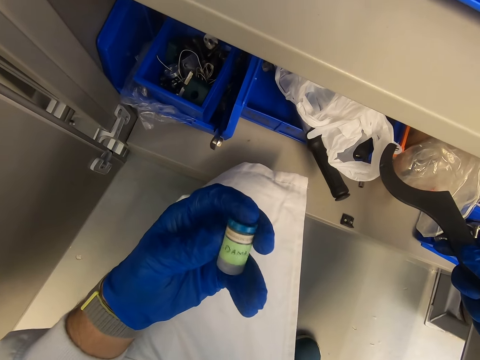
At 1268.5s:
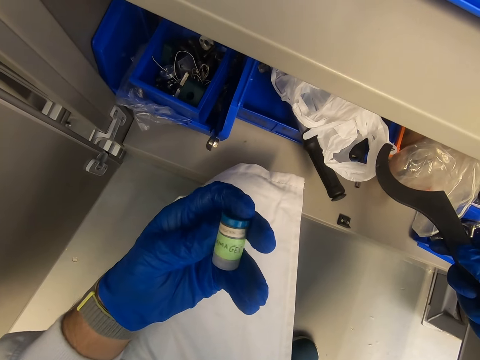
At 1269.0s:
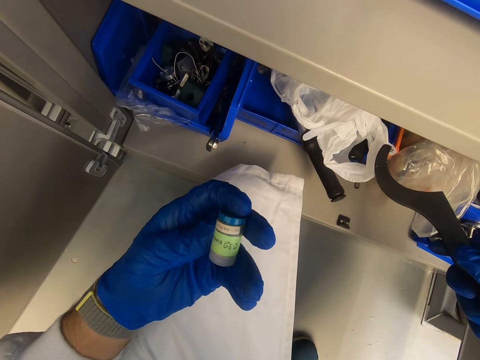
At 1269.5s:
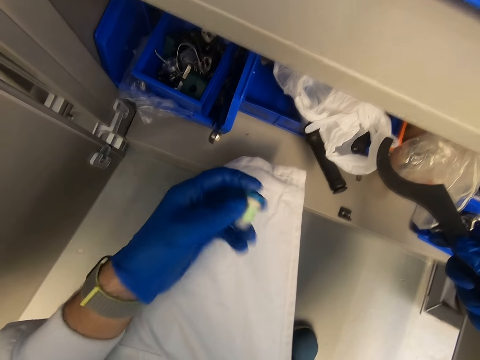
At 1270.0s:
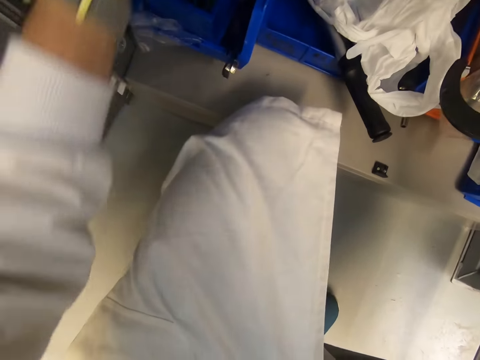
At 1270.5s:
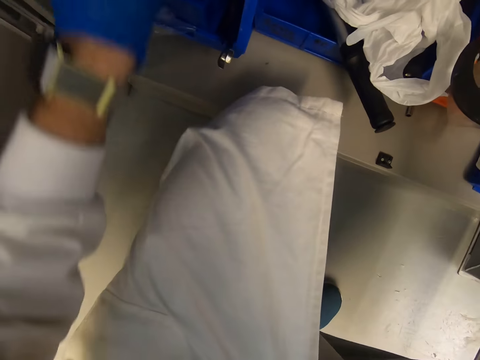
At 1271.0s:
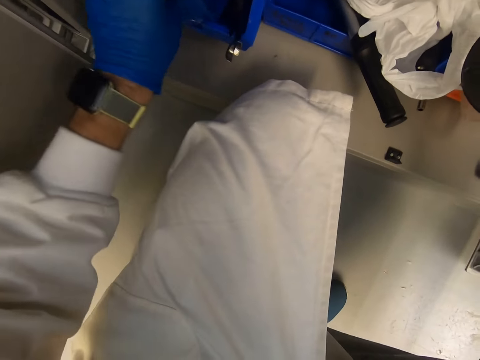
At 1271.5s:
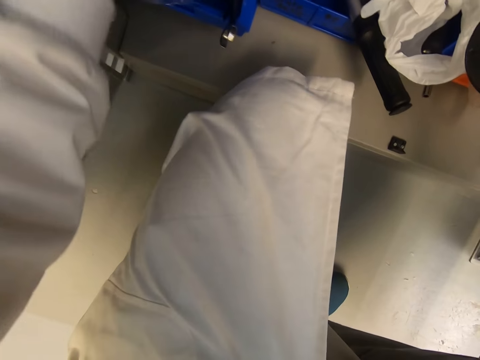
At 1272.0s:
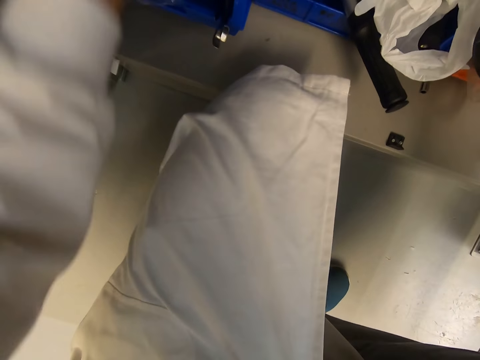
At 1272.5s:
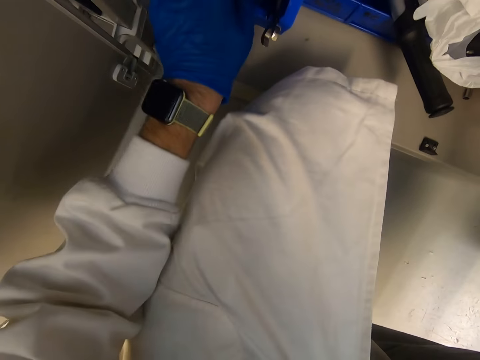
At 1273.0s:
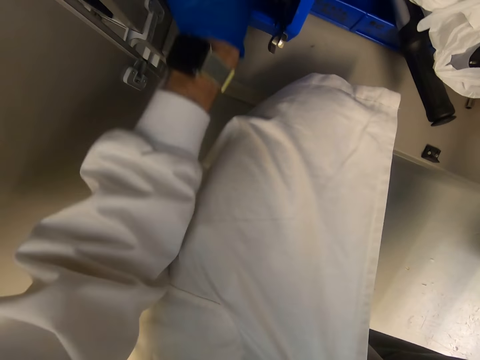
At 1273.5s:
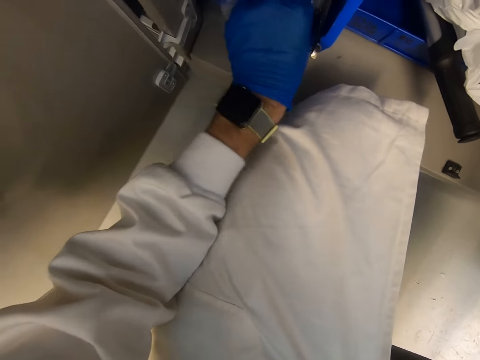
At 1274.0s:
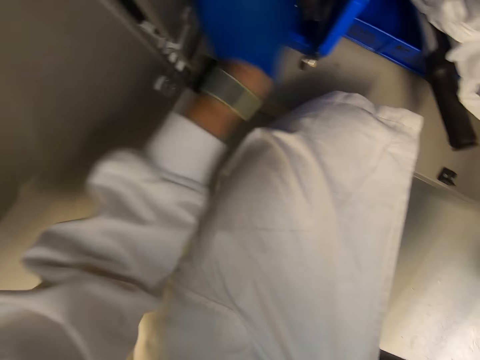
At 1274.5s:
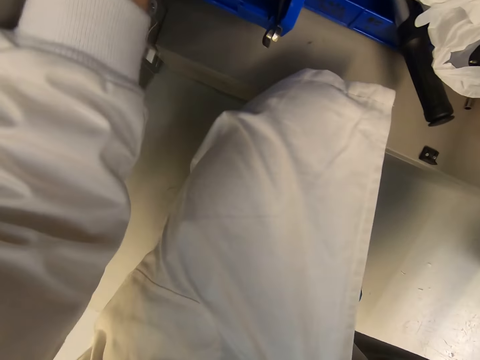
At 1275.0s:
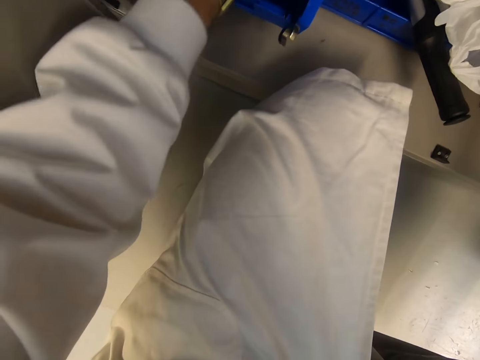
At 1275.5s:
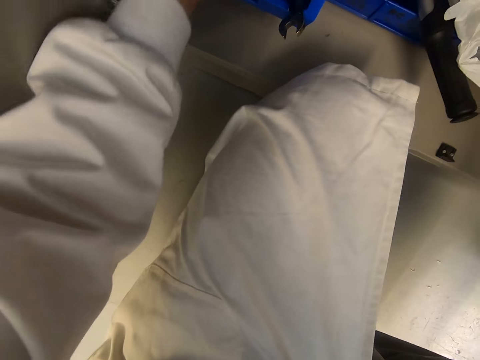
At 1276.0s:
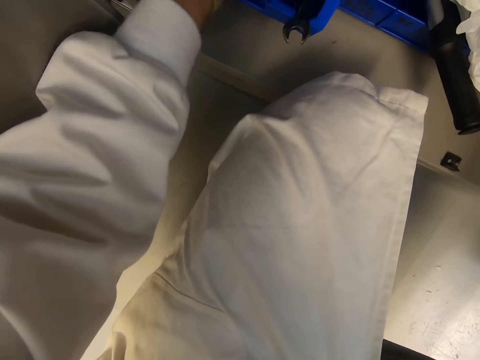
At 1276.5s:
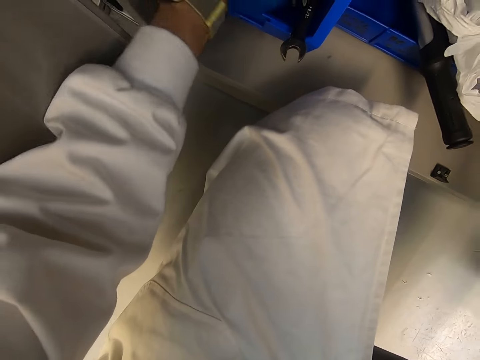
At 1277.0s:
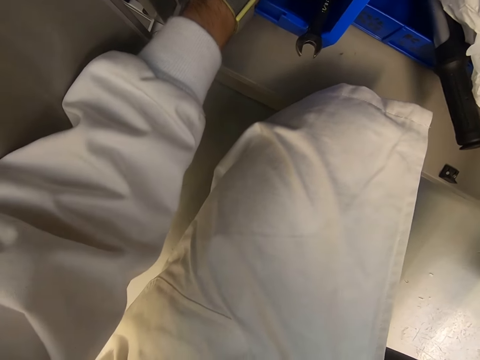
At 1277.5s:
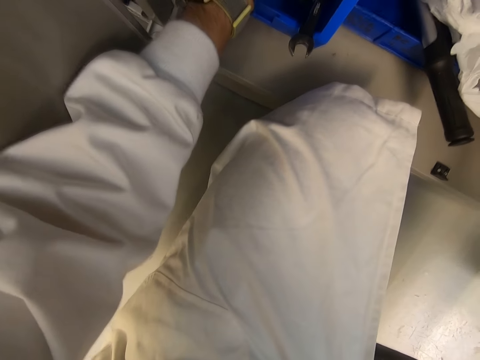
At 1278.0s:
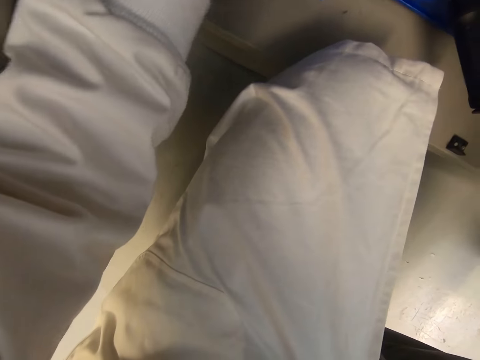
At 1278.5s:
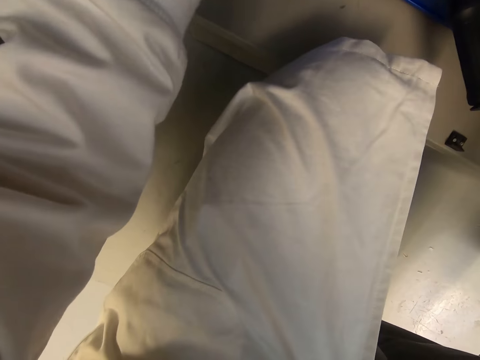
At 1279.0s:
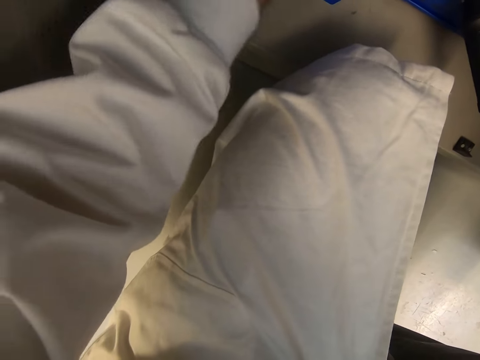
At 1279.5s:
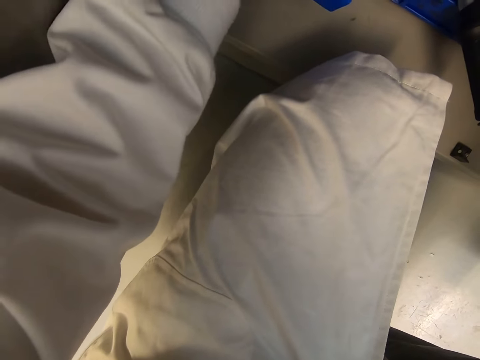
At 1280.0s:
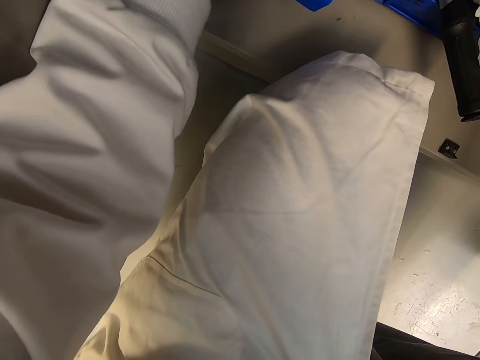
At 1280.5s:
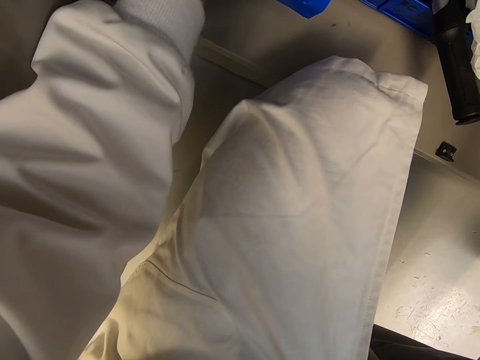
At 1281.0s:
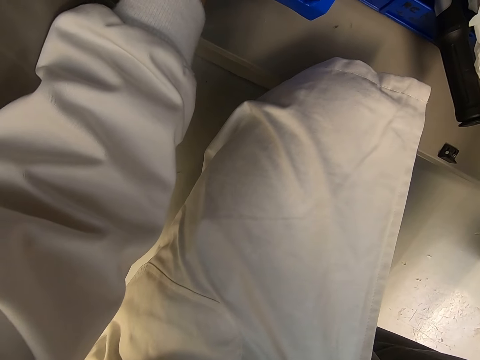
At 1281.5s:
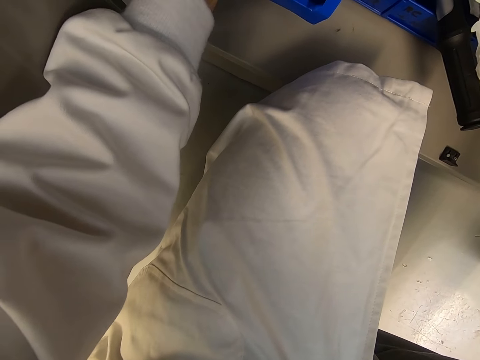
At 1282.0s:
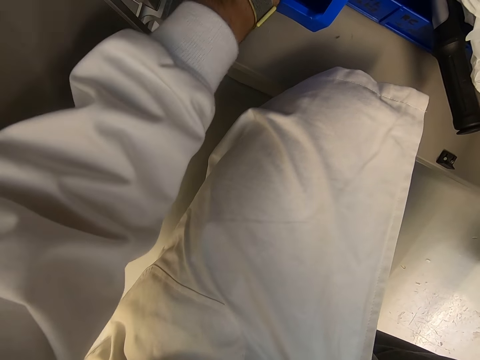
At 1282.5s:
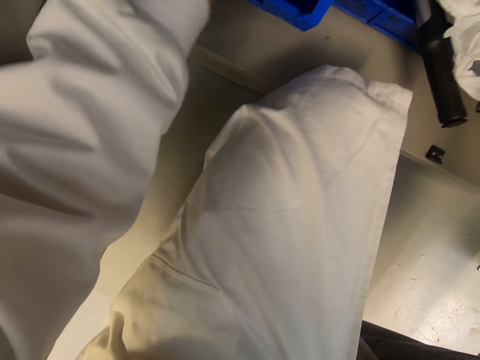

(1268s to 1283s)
The camera wearer reads the bottle. They hold the container. They return the bottle. They touch something.

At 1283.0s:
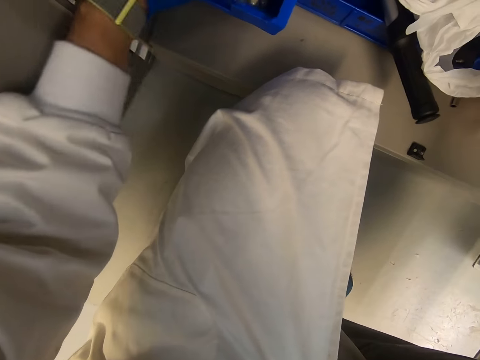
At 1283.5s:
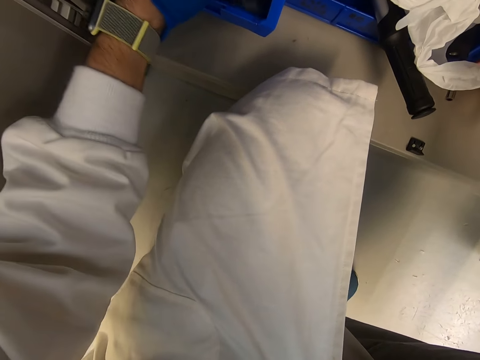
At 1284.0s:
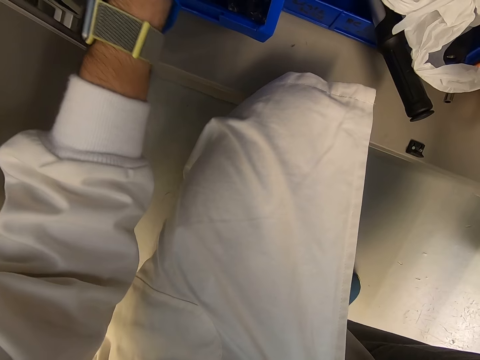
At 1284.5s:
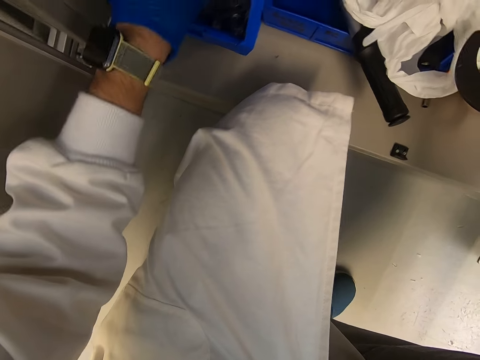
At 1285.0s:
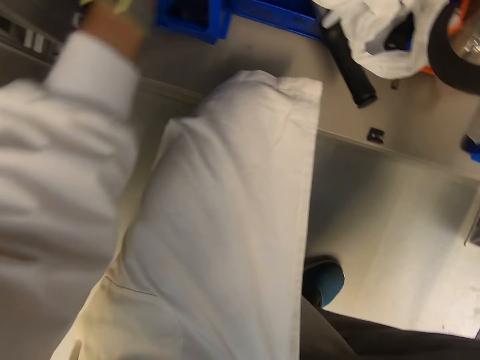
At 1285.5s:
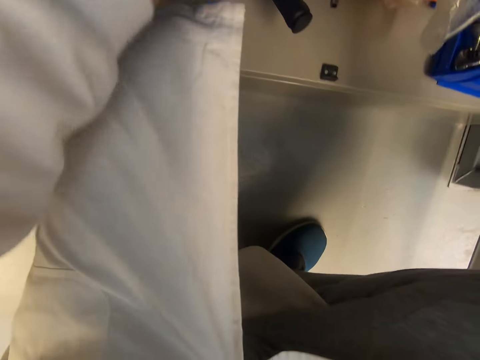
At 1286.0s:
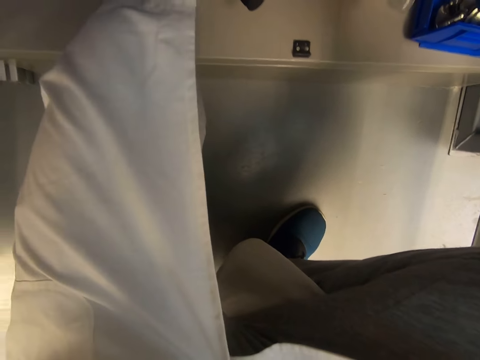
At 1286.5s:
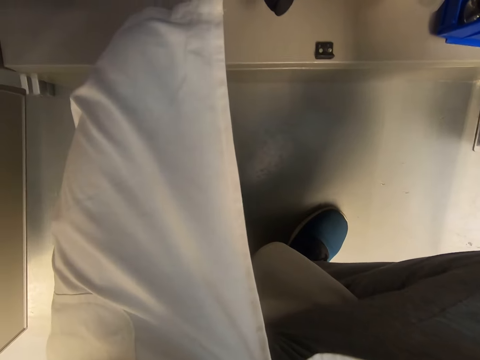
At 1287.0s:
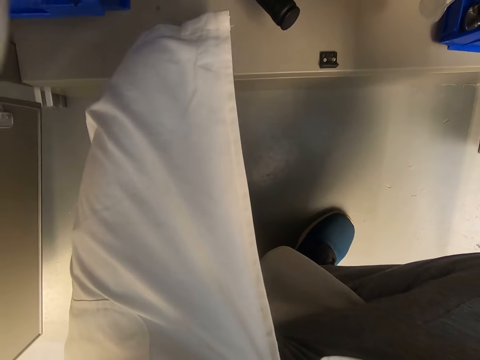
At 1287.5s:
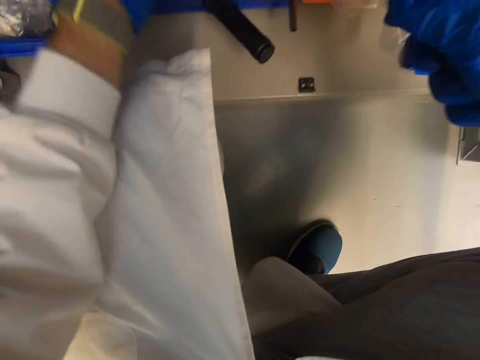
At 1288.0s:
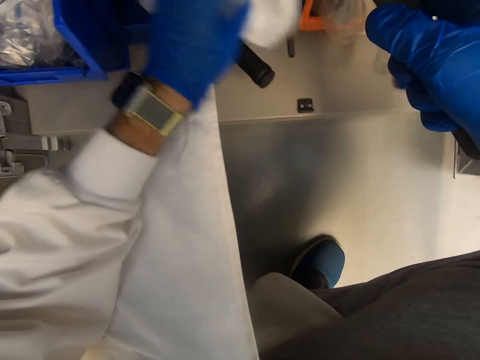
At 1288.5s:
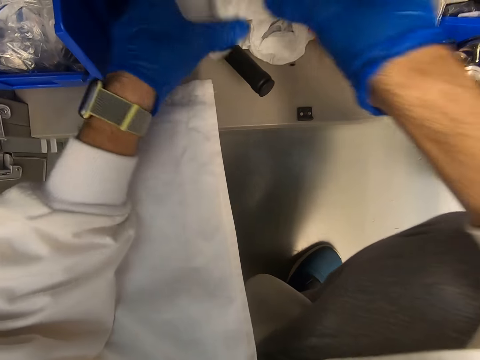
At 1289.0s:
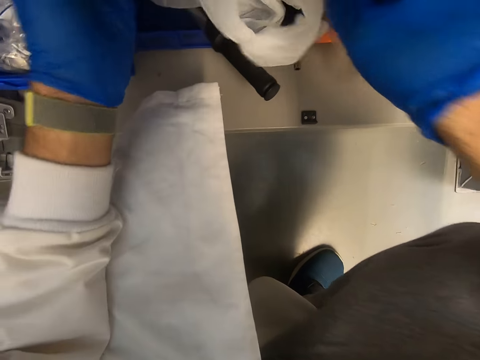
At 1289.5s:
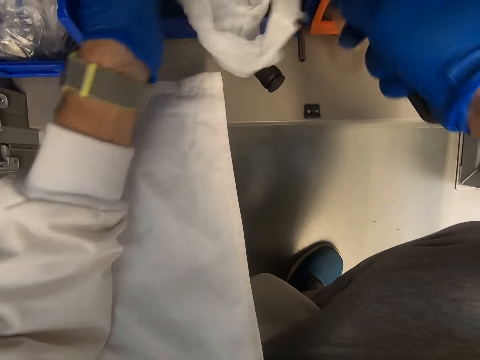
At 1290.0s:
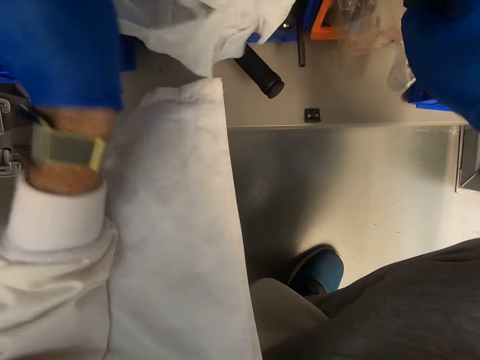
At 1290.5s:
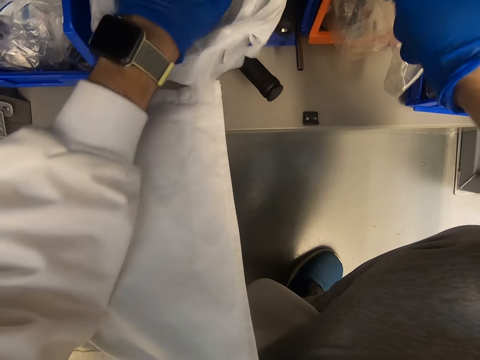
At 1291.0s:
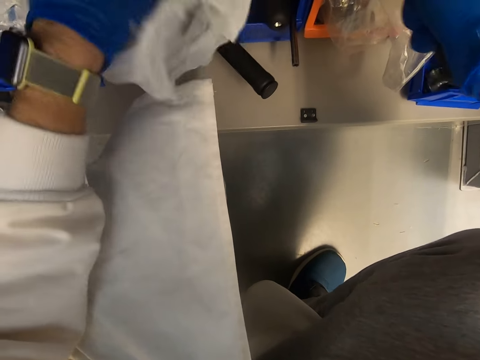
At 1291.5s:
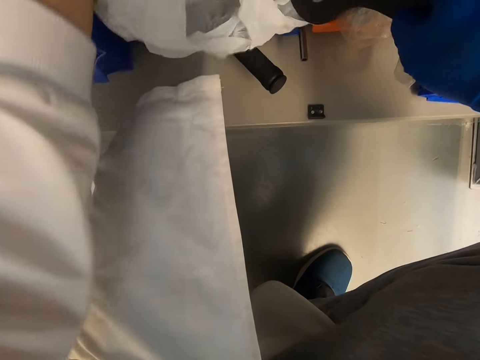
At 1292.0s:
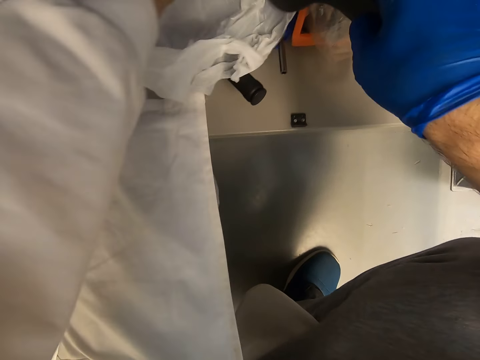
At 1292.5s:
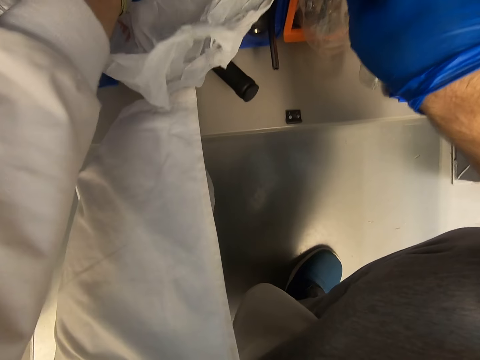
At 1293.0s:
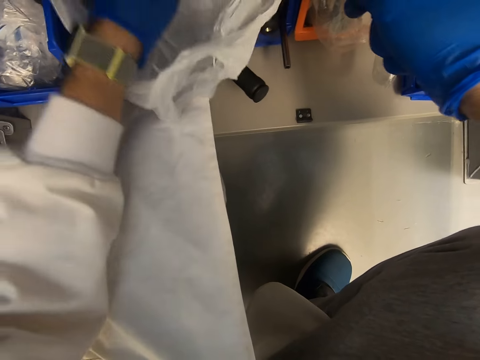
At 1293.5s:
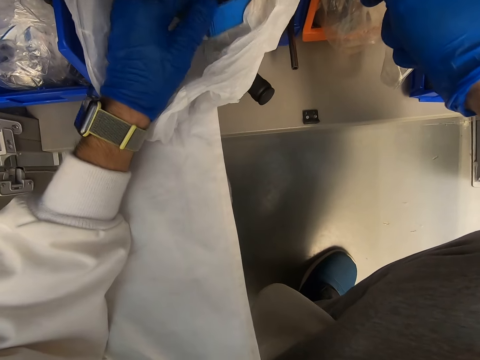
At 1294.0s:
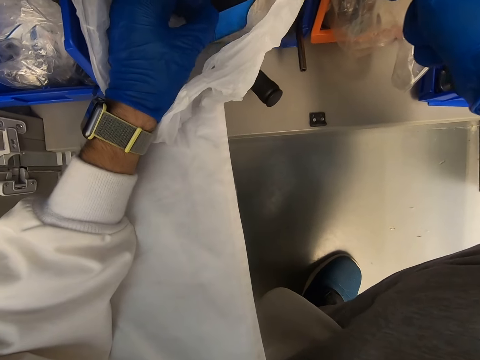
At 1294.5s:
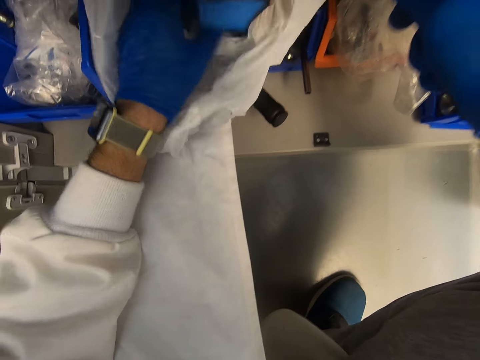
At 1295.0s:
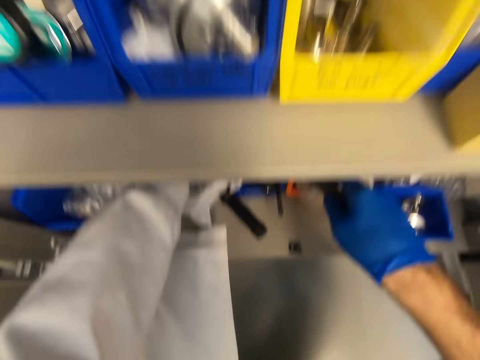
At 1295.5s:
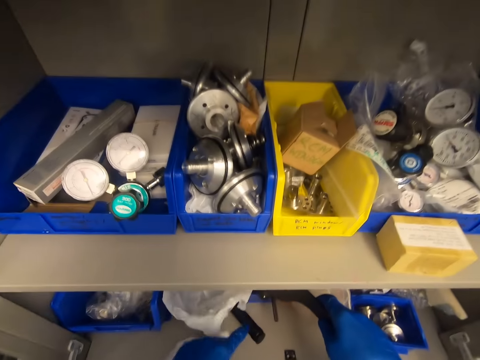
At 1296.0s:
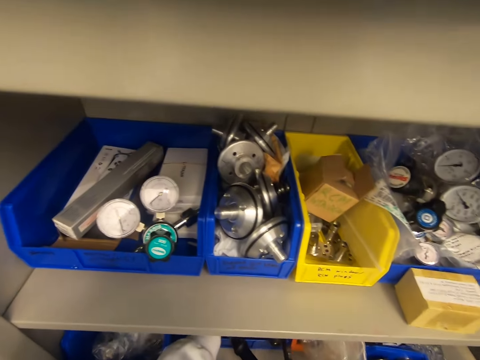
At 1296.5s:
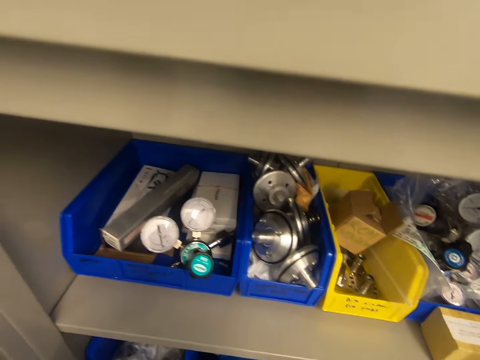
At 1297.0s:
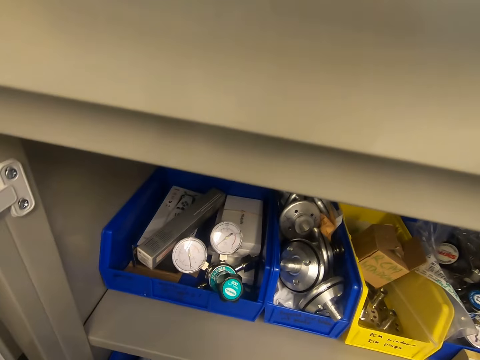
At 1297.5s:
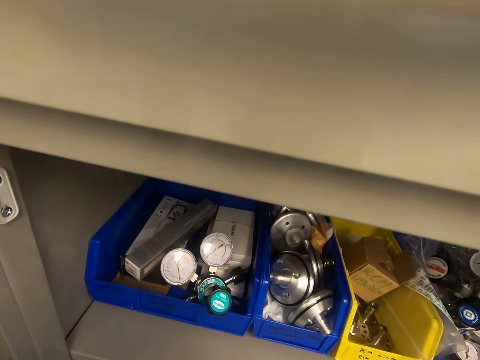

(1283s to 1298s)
The camera wearer opens the paper. They untie the paper bag. They look at something. They move something.
